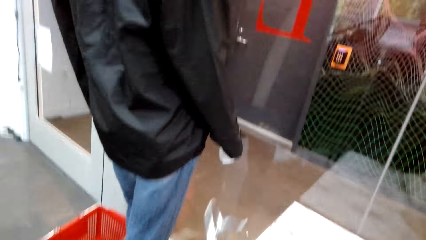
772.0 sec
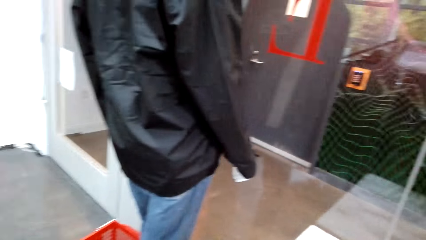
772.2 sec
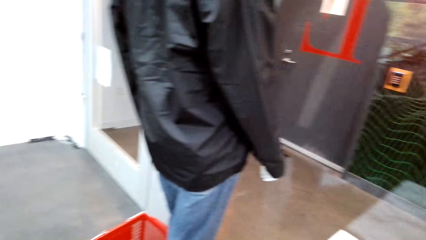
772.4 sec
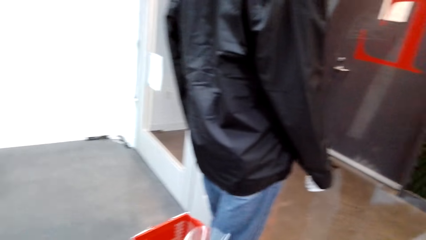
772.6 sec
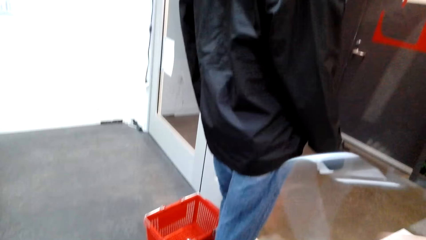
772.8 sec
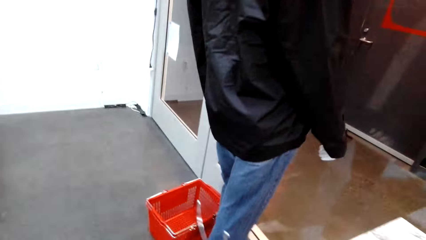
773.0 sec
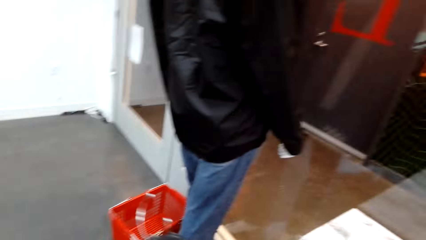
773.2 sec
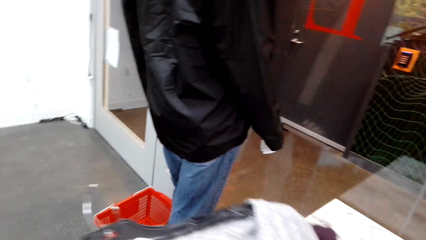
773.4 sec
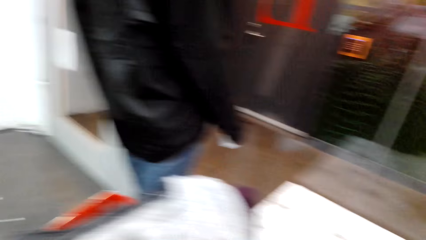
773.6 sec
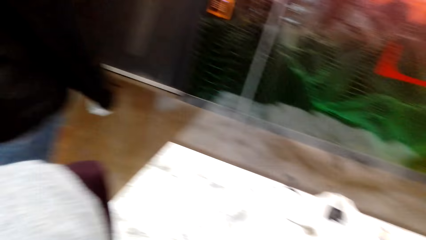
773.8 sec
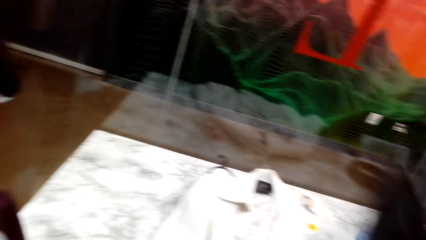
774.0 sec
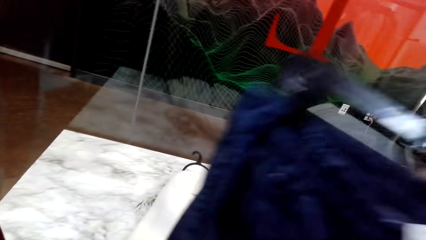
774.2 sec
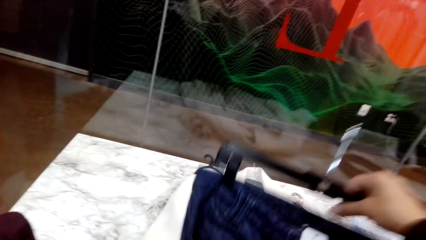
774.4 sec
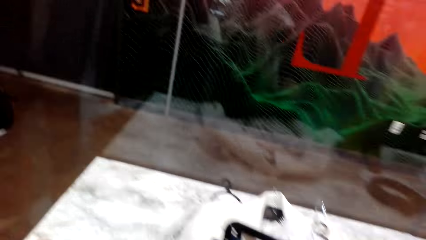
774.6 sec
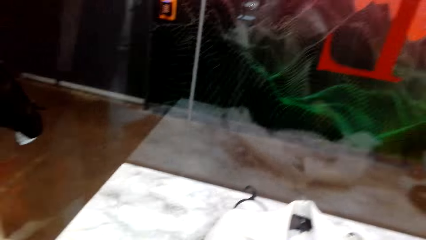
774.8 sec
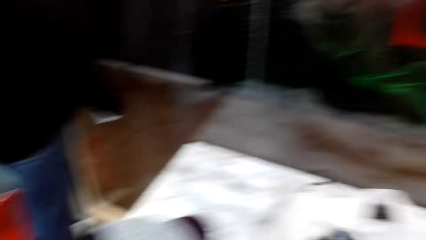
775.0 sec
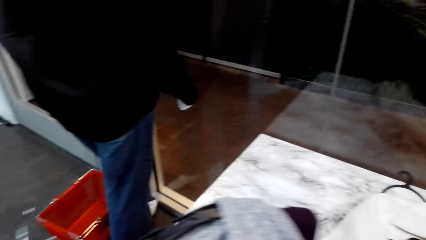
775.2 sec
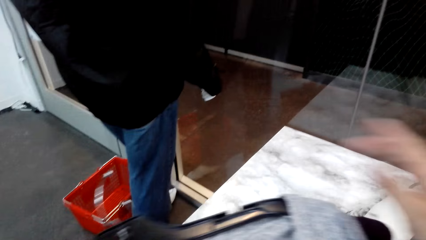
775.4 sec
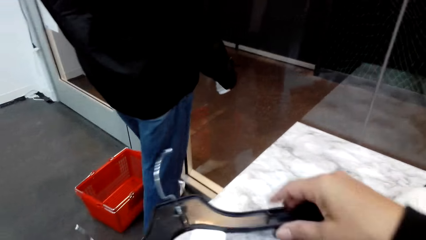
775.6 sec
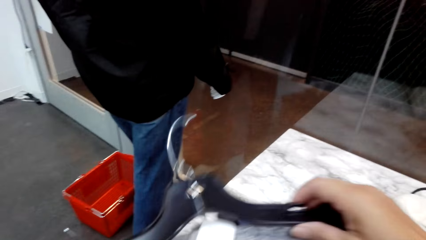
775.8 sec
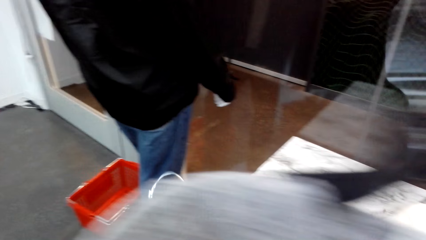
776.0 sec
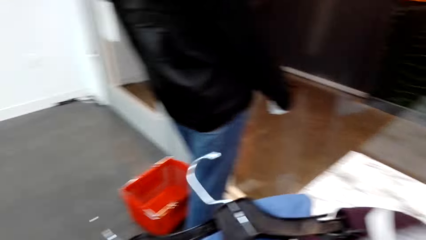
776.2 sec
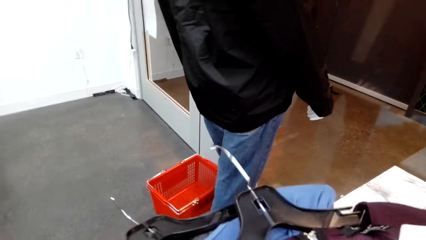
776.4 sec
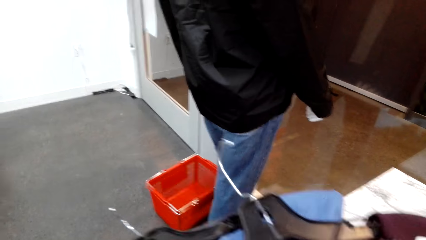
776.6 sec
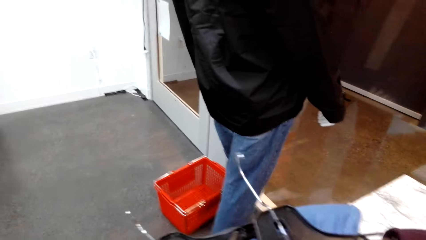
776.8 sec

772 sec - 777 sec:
The camera wearer looks at the clothes on the left hand.

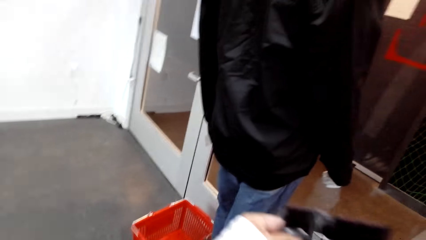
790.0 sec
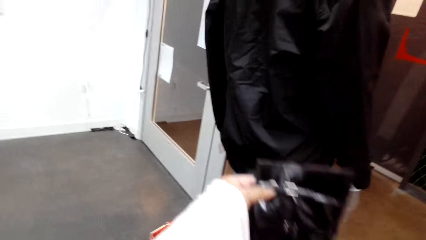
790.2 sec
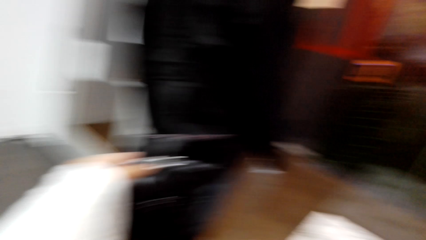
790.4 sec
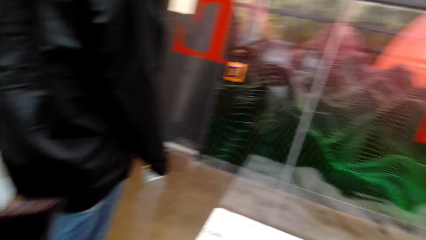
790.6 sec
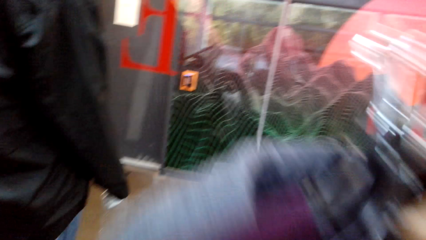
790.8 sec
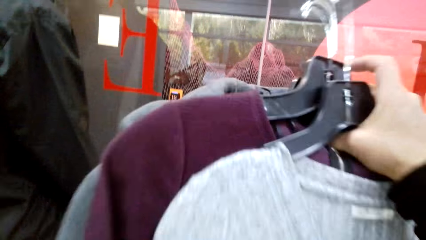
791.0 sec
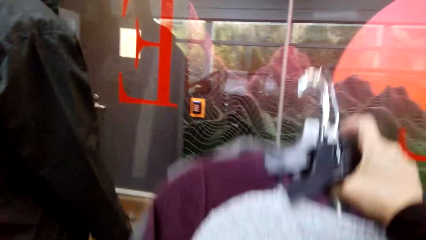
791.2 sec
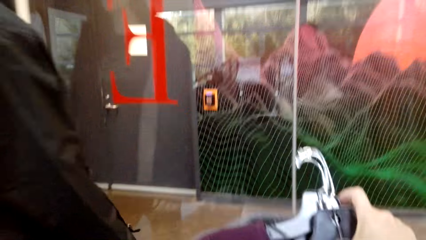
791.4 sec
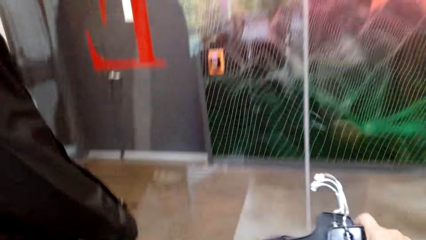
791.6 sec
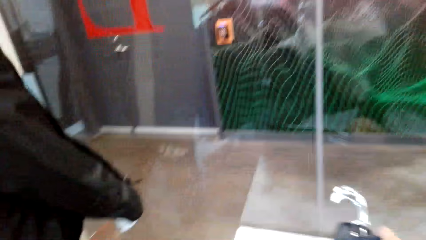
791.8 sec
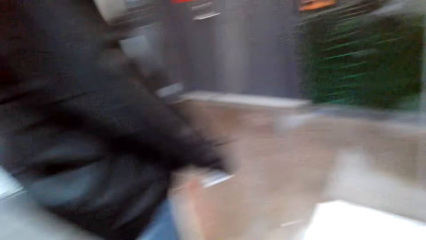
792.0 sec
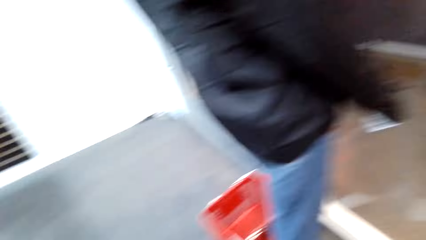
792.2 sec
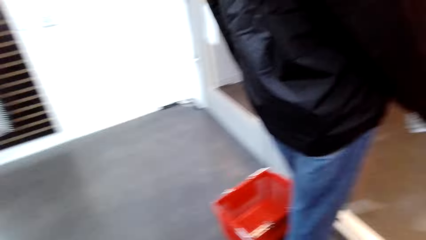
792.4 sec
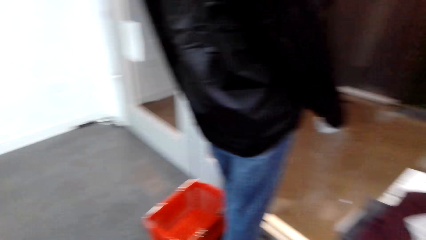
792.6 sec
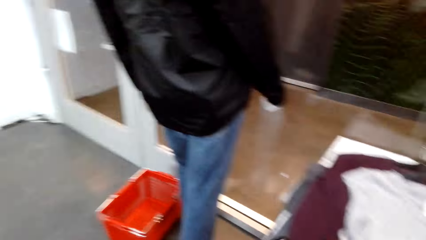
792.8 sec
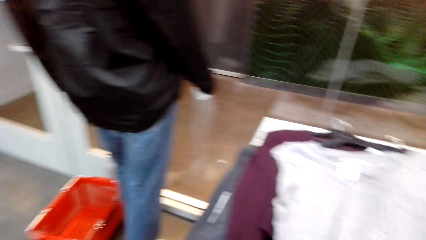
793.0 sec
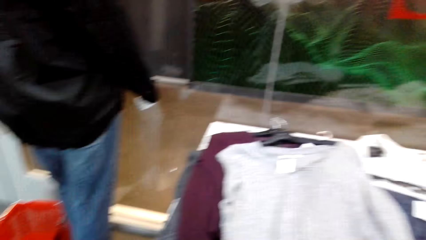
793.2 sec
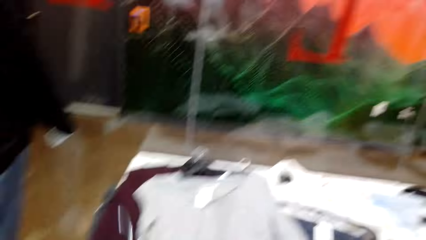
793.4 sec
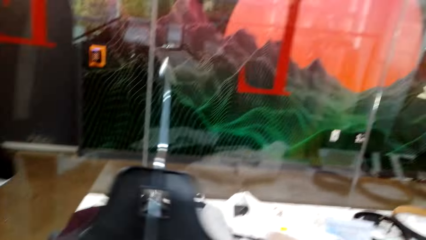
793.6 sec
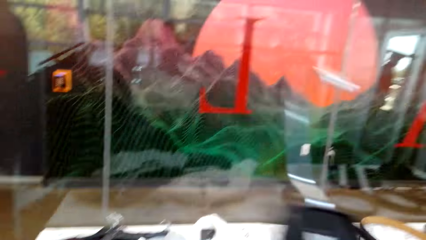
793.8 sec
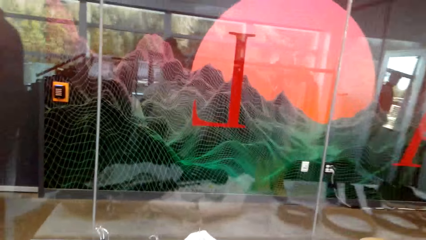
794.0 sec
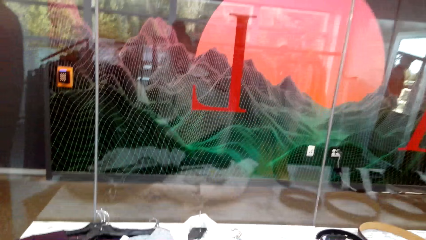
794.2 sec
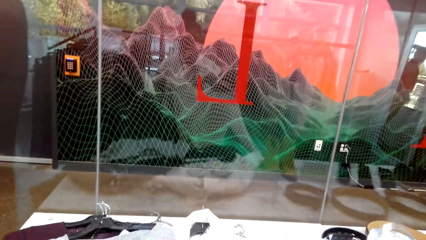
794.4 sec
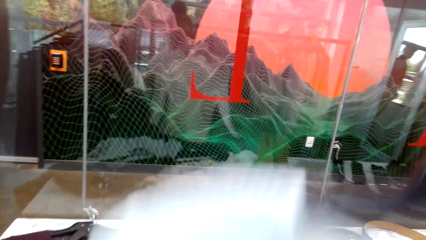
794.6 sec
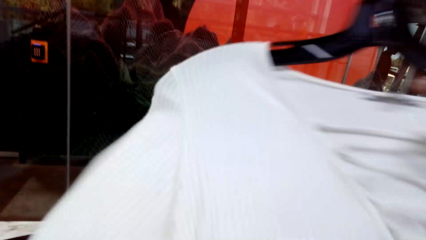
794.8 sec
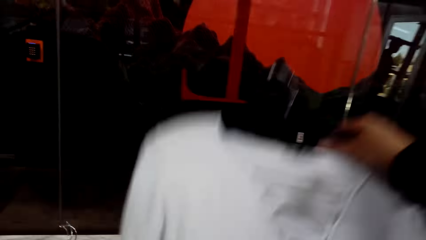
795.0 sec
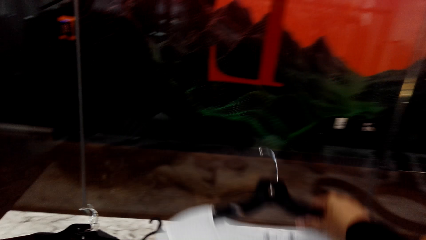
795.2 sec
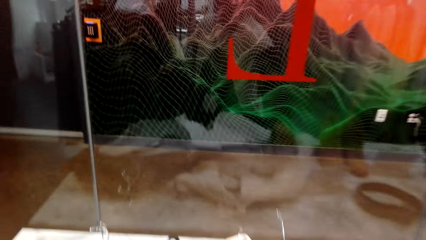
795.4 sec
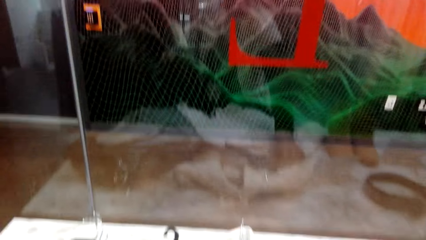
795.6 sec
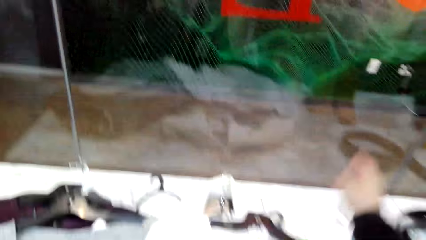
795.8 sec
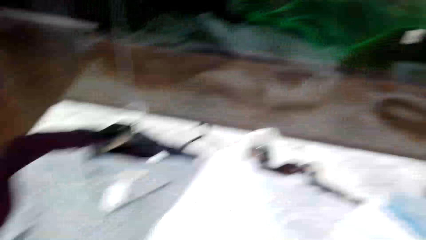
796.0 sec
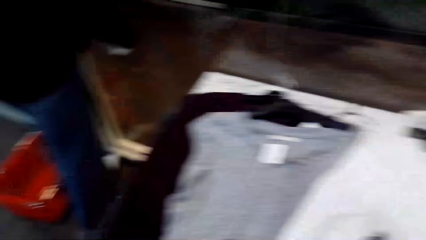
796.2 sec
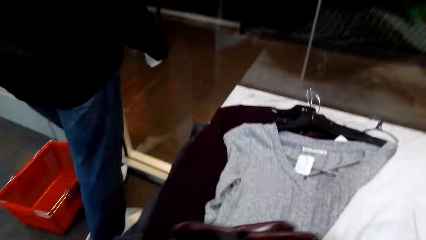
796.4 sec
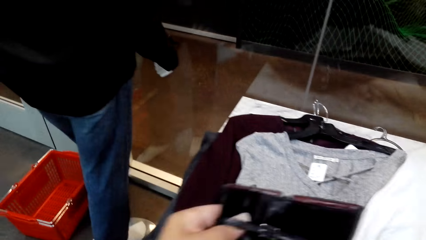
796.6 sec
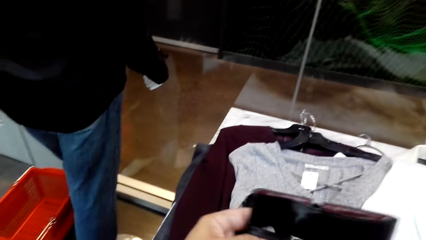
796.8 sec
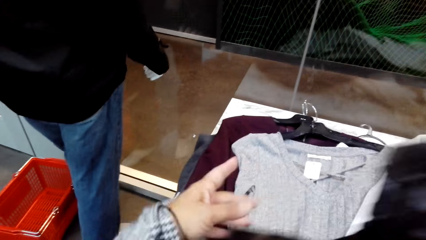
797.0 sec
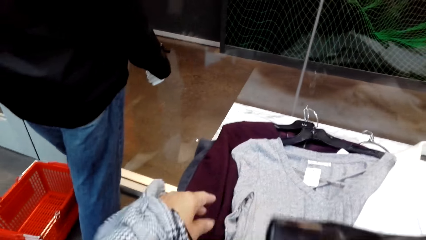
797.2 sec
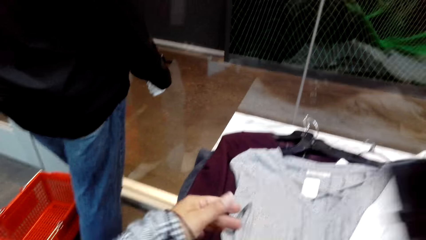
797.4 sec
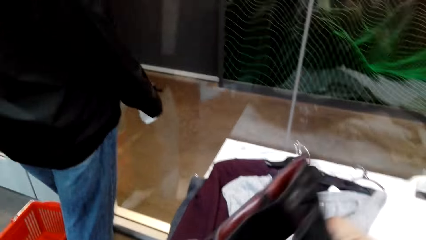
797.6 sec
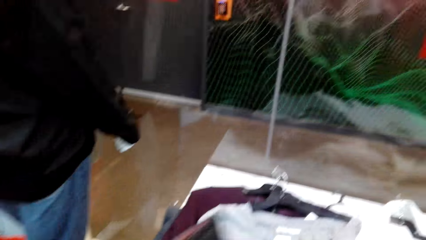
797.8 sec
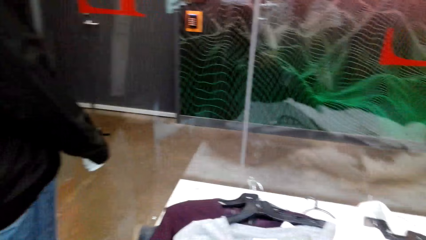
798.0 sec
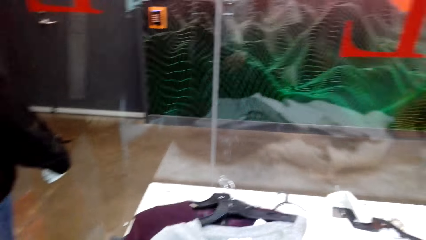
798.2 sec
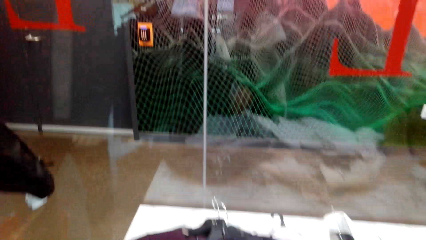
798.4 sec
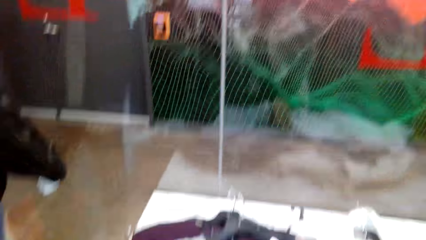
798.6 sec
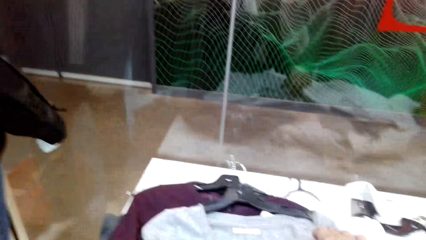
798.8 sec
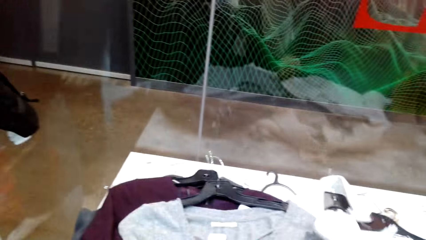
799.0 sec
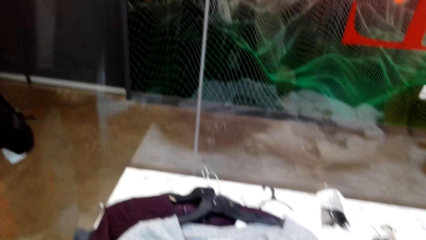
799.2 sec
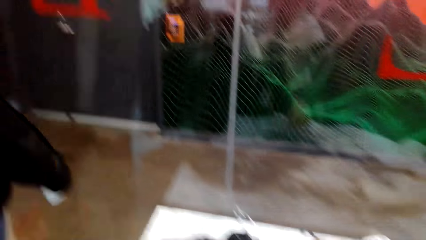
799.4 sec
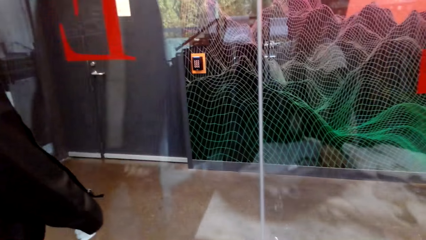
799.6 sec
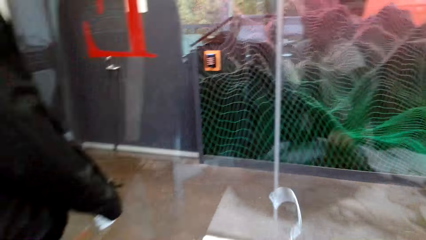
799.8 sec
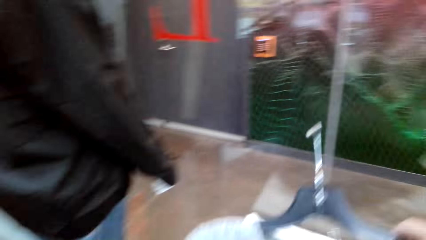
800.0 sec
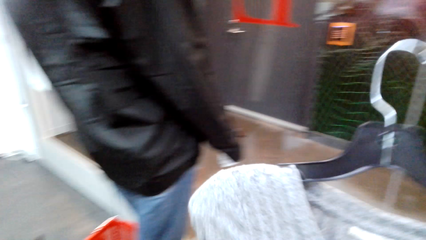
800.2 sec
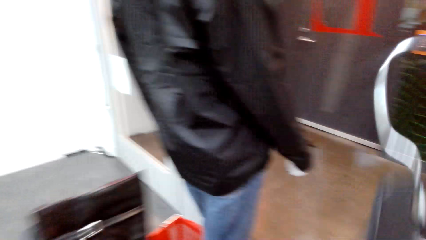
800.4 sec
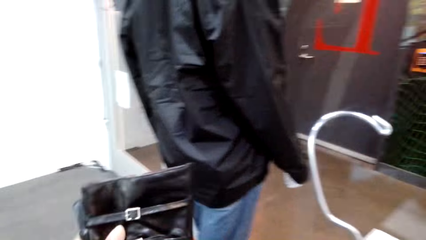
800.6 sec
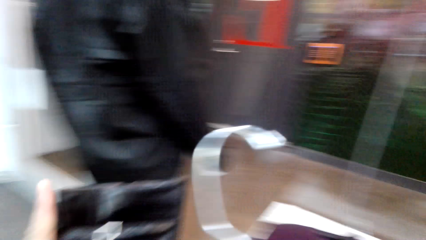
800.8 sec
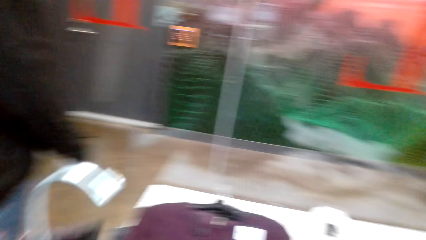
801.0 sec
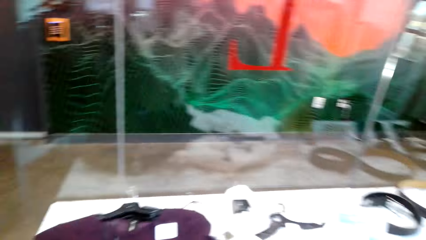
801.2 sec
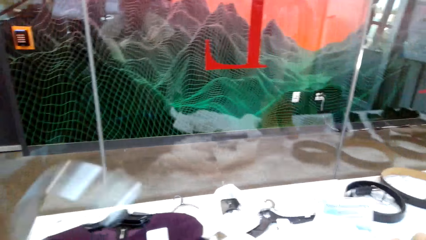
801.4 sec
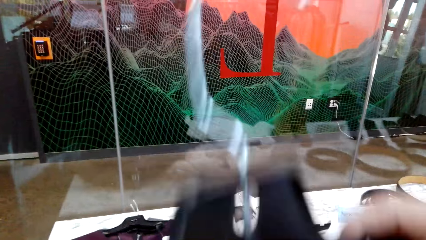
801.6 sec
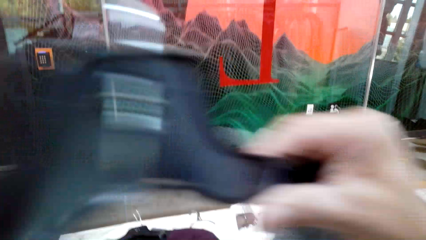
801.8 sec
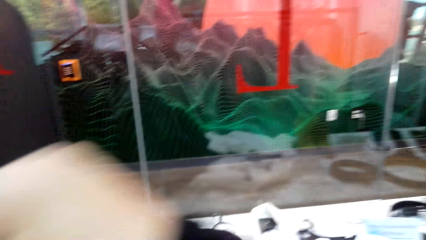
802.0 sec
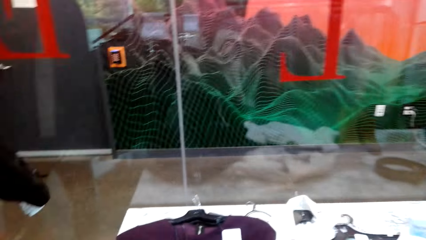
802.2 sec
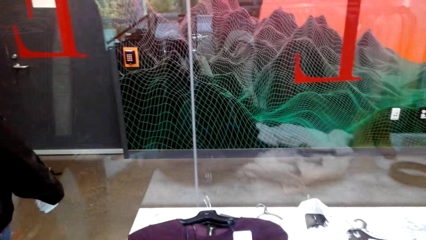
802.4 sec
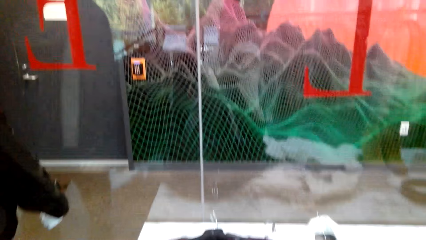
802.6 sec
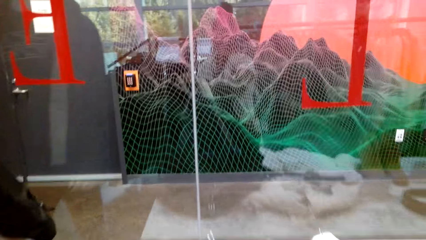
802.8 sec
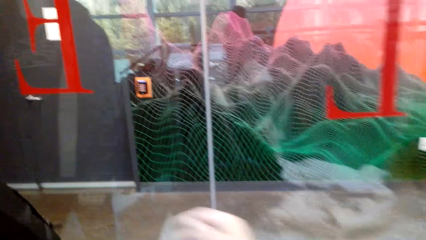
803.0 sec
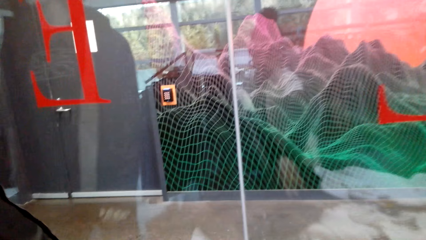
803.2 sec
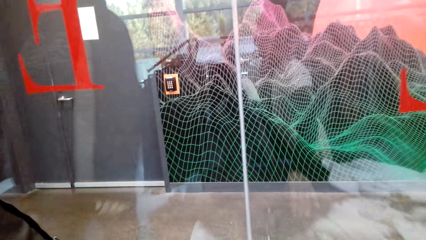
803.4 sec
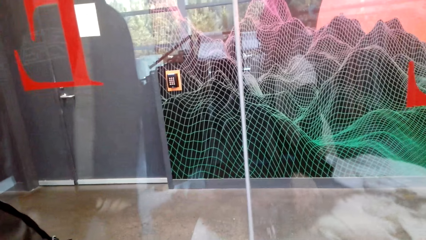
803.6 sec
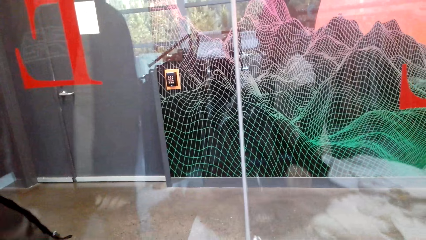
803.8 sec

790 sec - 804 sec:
The camera wearer places the clothes on the left hand down. They pick clothes from the display table. They arrange the clothes on the left hand. They pick clothes from the display table. They arrange the clothes on the left hand.
